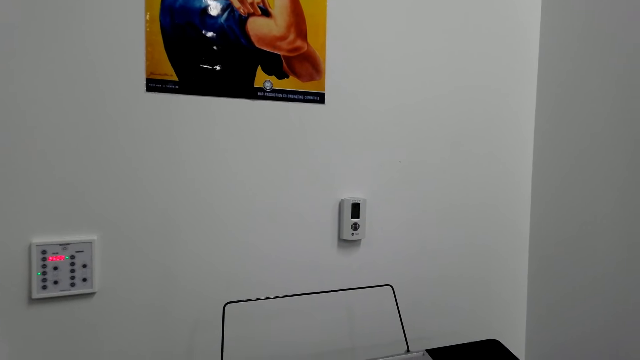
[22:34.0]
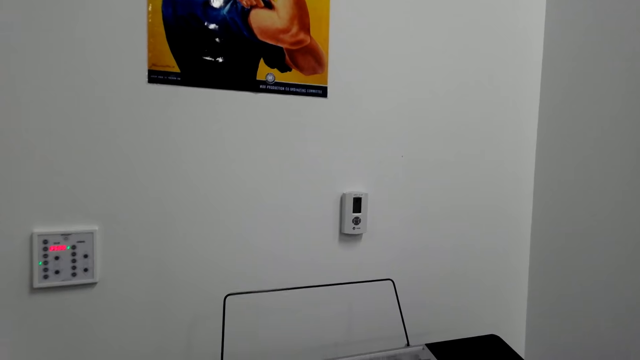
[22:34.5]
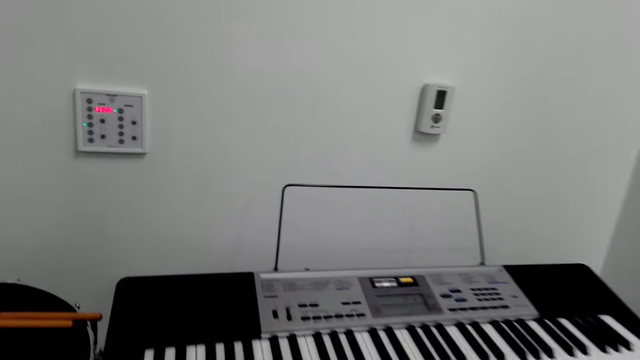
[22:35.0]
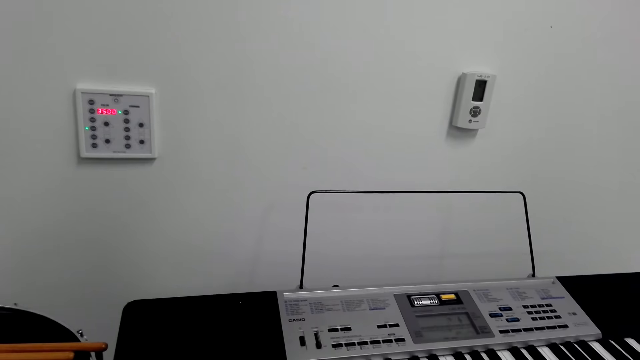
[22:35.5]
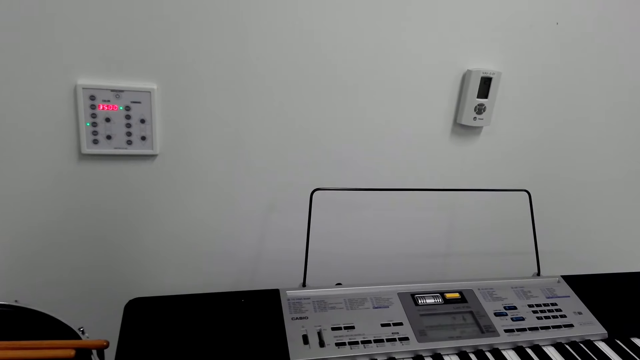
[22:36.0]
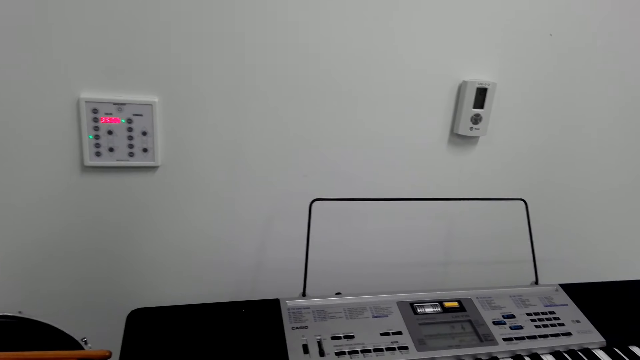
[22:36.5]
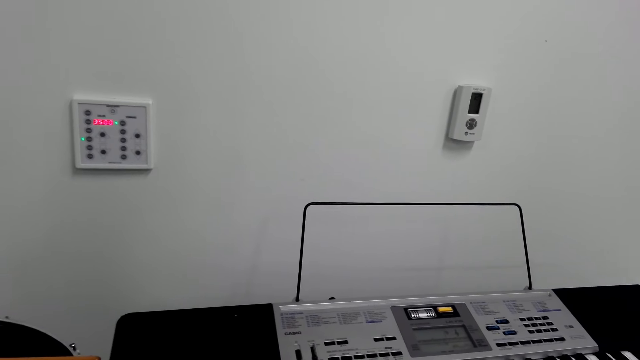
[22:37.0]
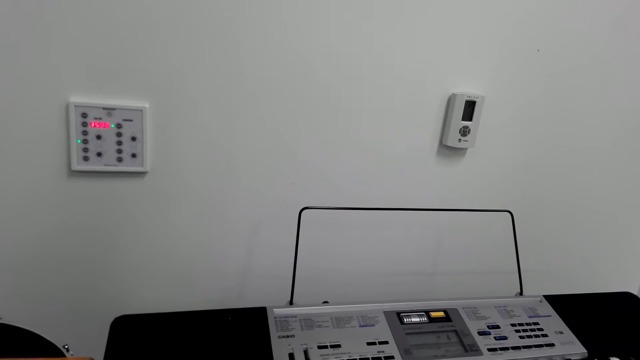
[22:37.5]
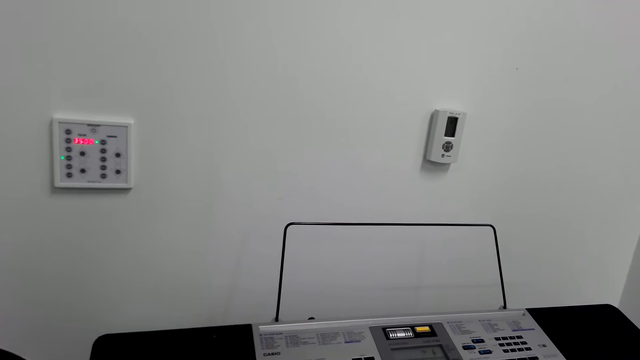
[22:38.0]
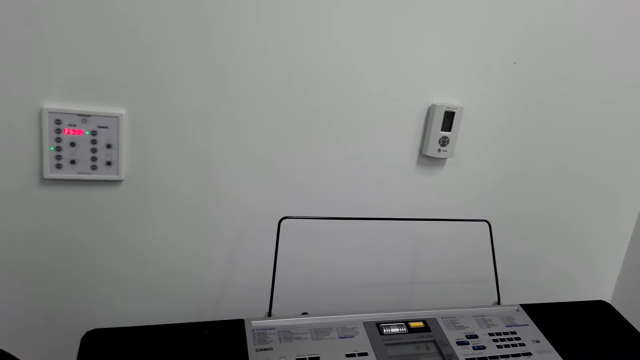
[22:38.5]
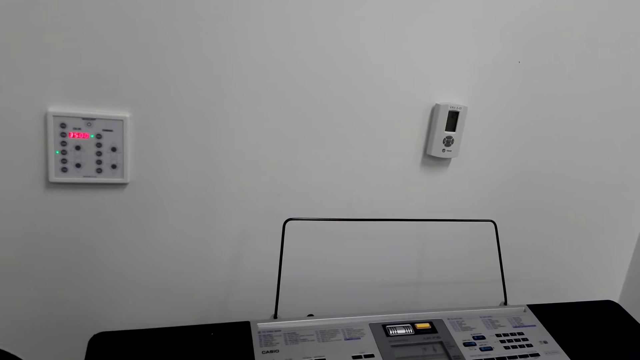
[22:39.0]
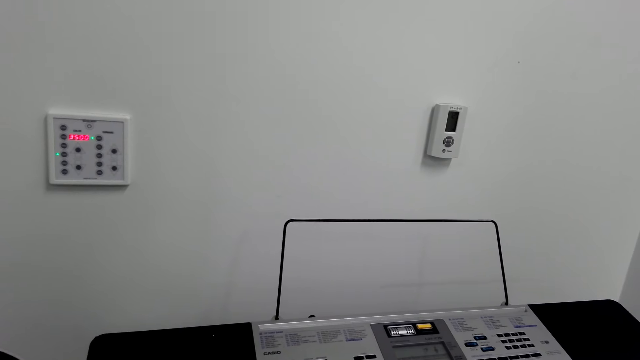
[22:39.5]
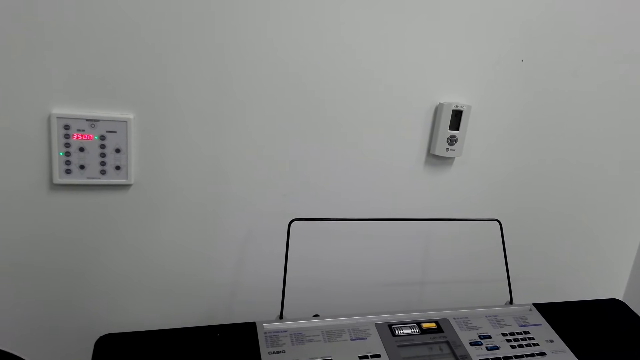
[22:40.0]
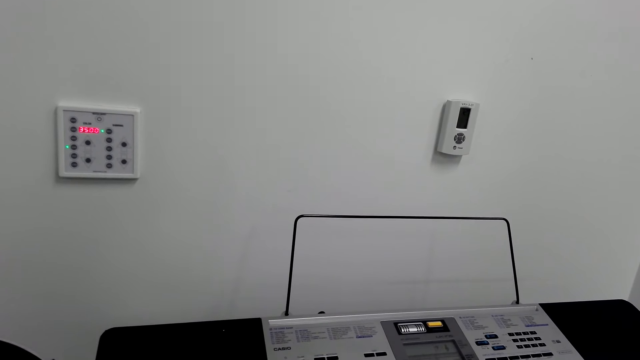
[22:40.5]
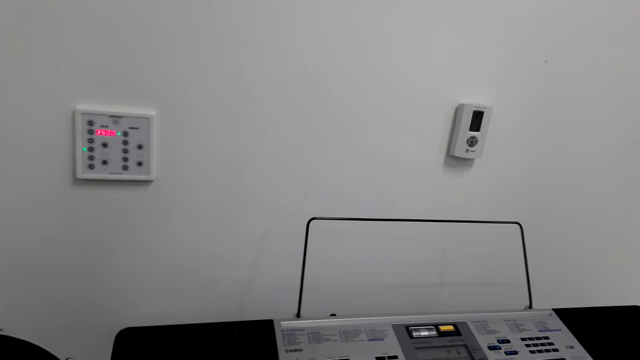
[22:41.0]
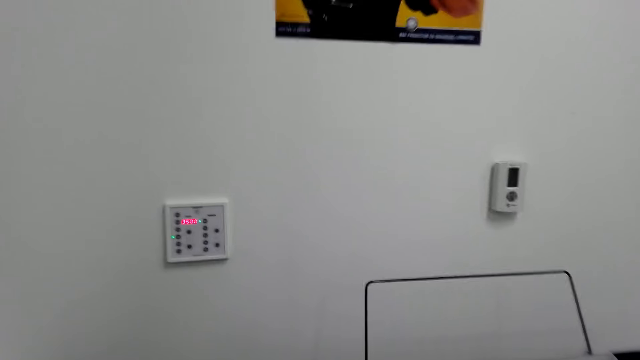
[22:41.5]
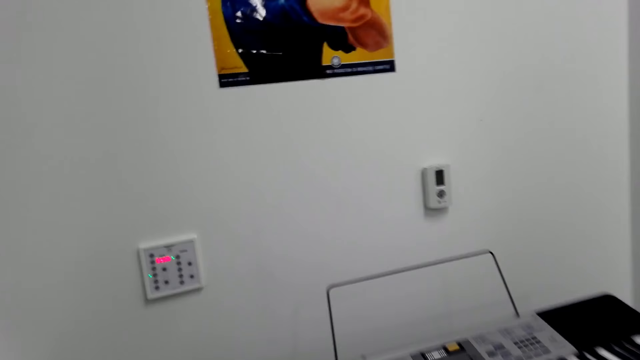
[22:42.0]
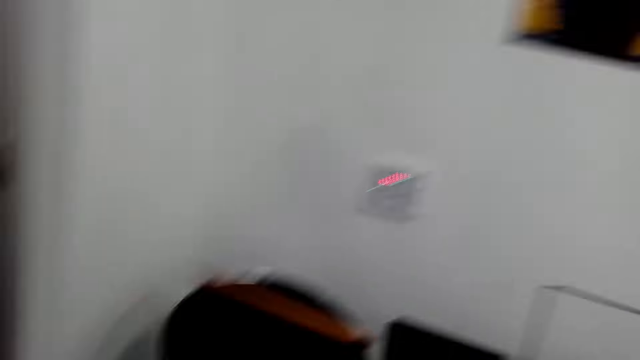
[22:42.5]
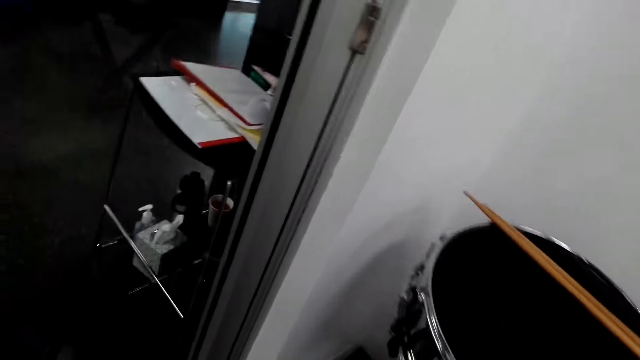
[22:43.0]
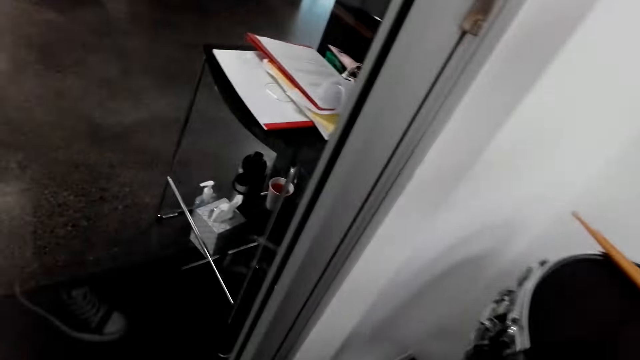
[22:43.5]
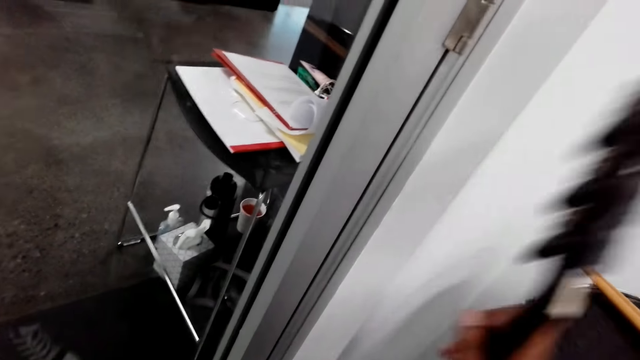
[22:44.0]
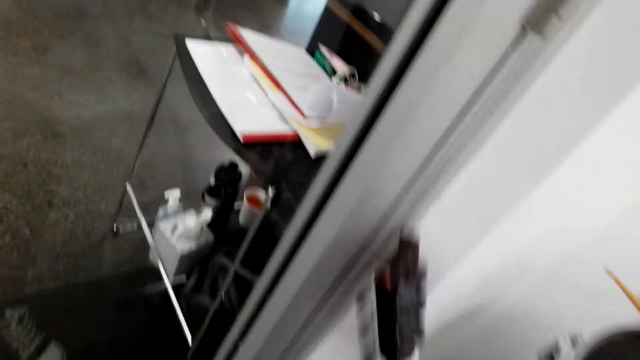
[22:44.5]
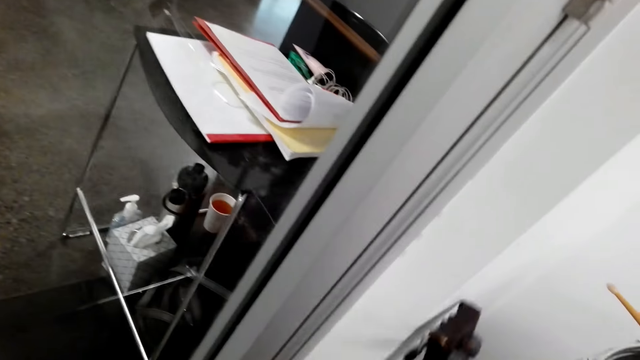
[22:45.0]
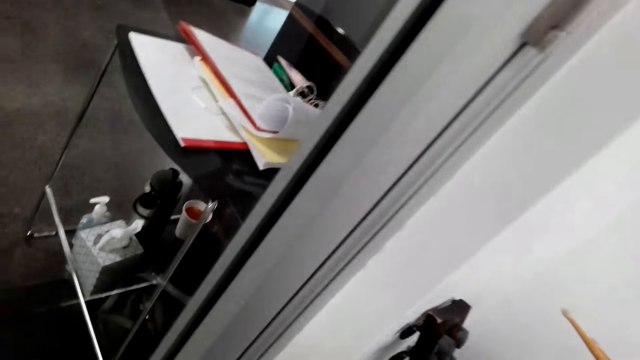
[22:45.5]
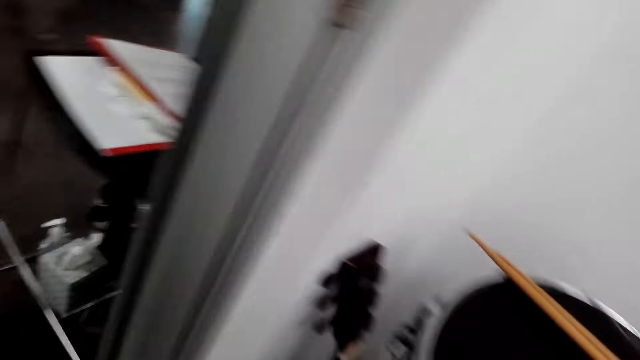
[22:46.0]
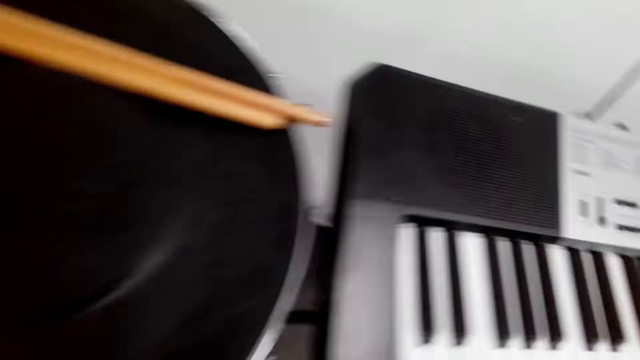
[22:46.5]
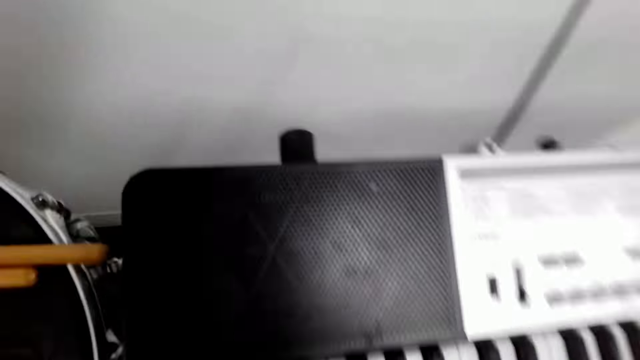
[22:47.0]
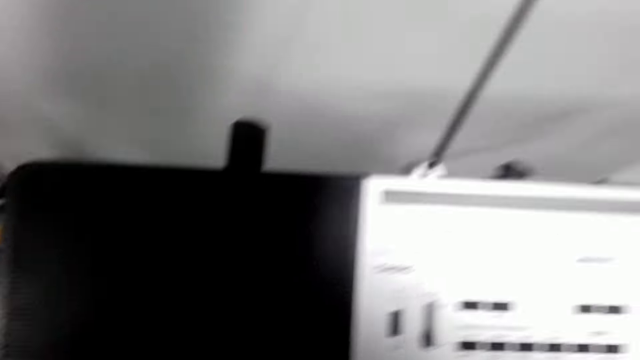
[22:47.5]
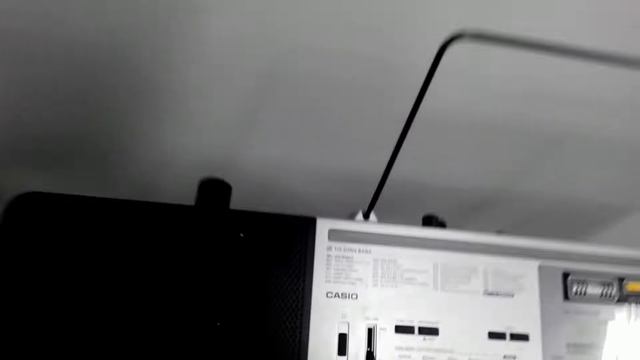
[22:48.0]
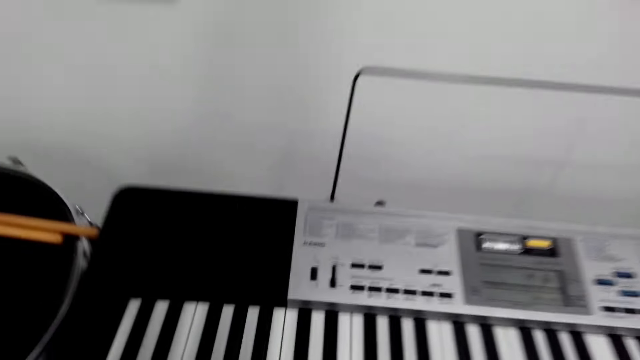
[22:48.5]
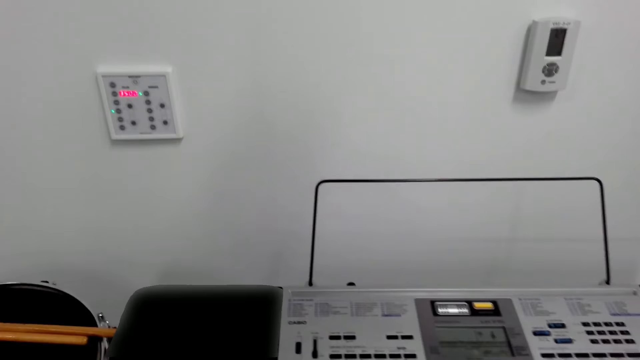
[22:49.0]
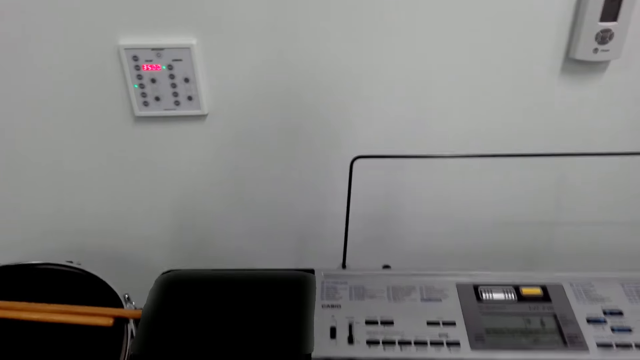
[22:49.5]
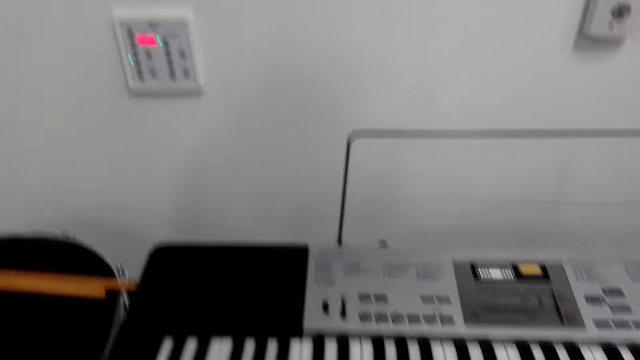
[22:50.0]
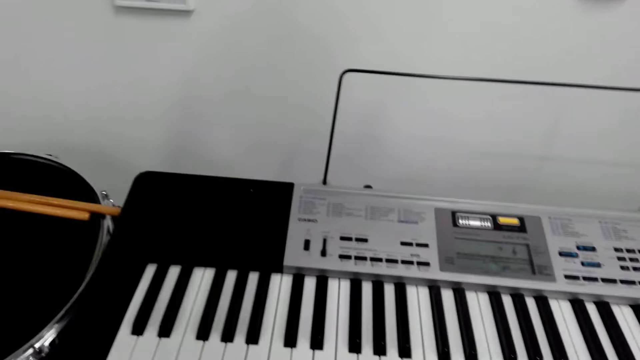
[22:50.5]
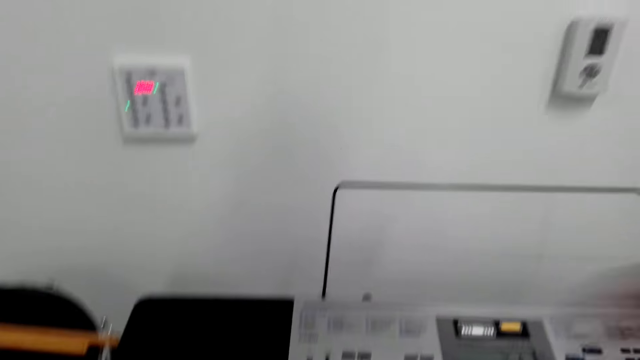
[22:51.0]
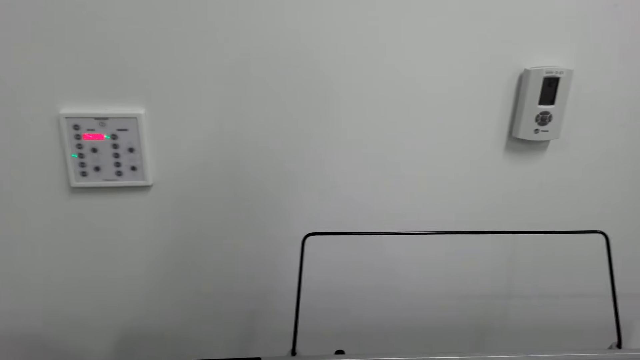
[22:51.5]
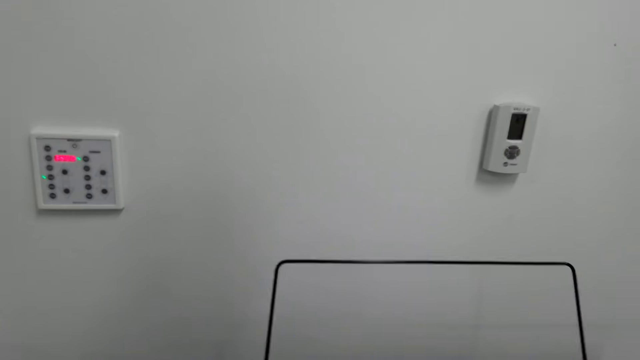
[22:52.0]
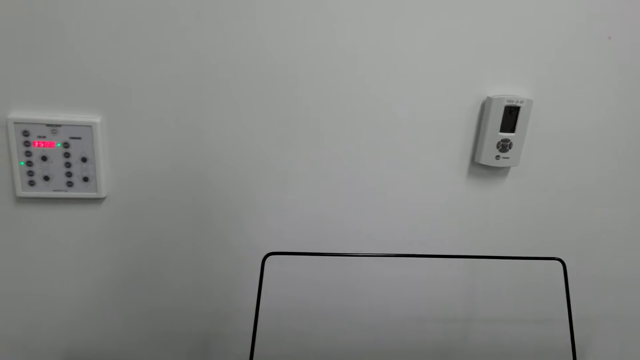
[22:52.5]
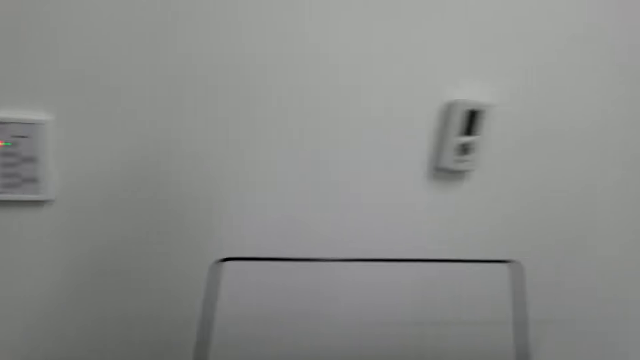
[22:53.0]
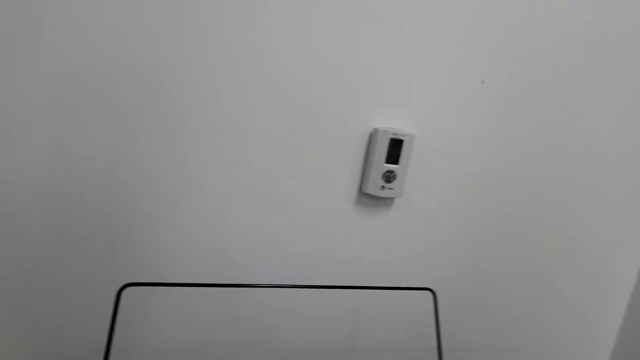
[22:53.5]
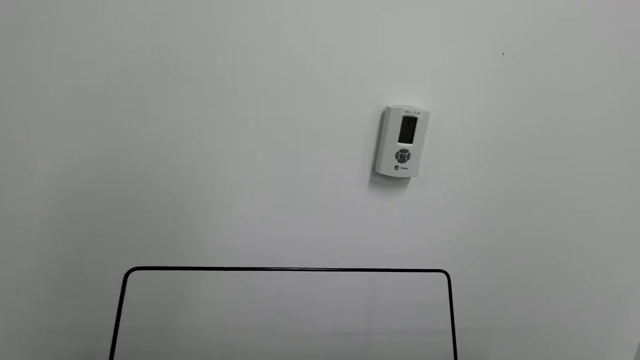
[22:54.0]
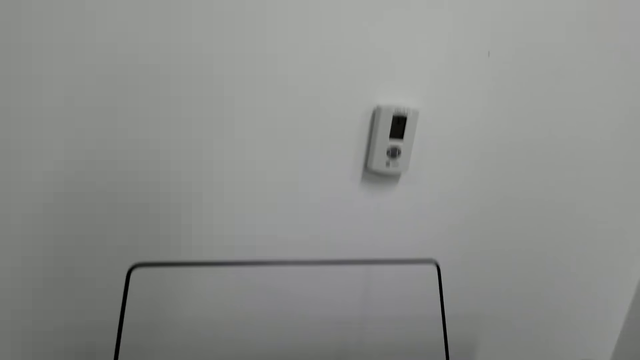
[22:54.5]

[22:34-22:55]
The camera wearer looks at the piano. They remove the piano from the lap. They place the piano on the wall. They move towards the piano. They play the piano.
